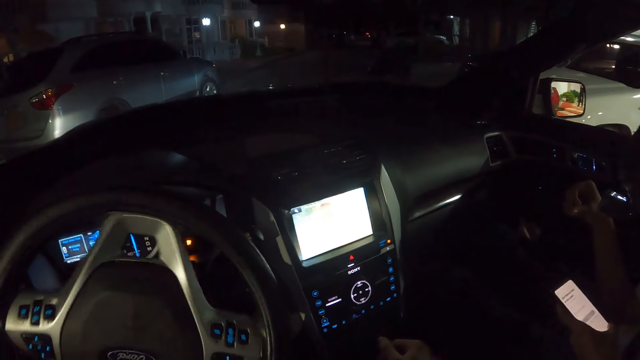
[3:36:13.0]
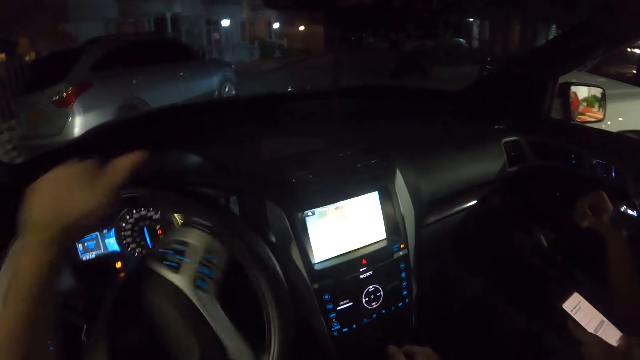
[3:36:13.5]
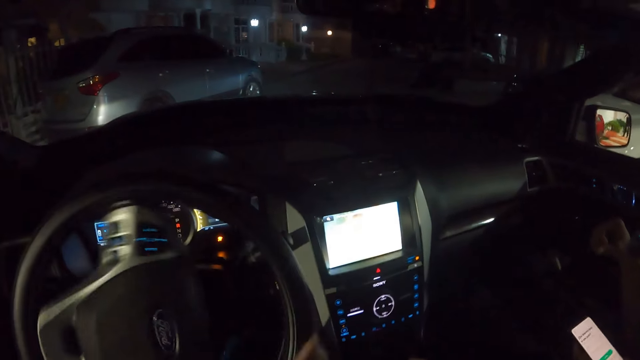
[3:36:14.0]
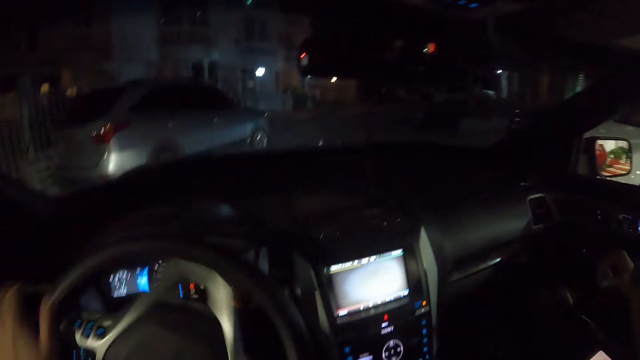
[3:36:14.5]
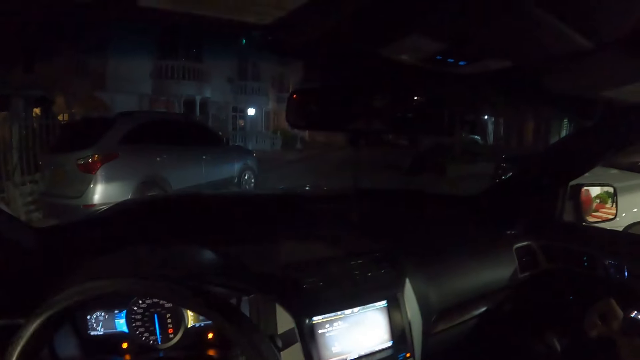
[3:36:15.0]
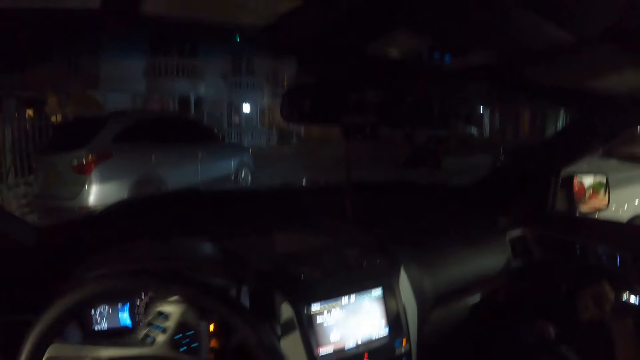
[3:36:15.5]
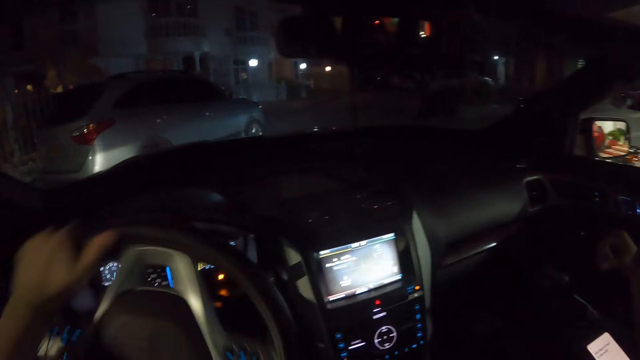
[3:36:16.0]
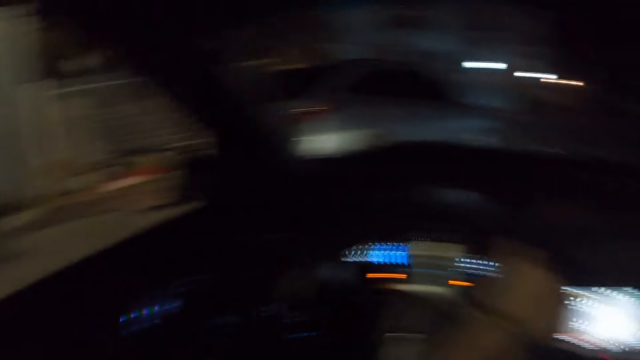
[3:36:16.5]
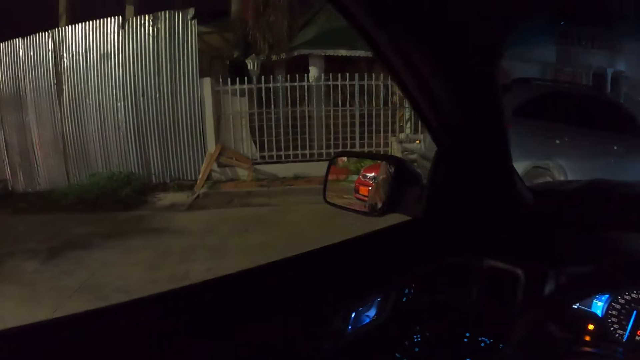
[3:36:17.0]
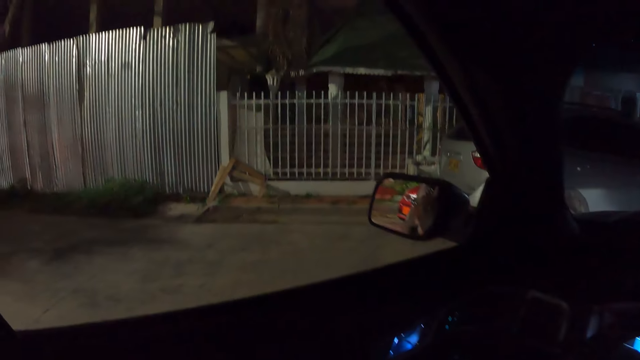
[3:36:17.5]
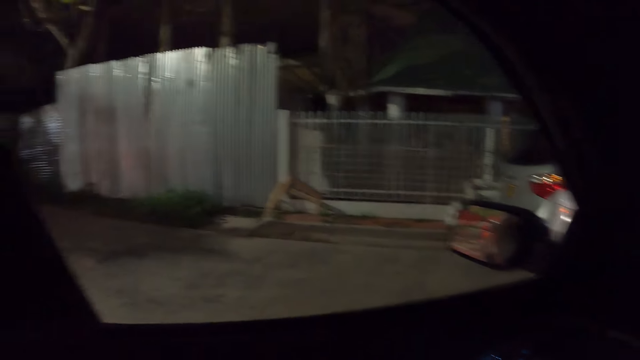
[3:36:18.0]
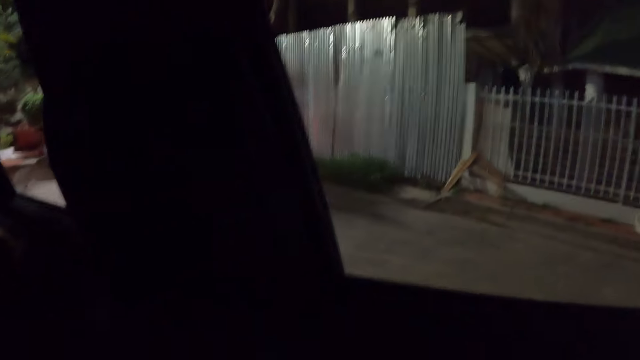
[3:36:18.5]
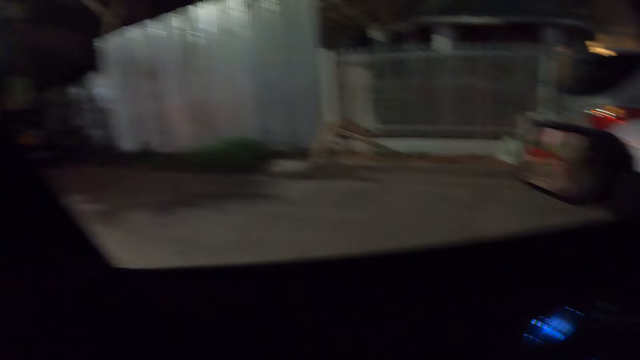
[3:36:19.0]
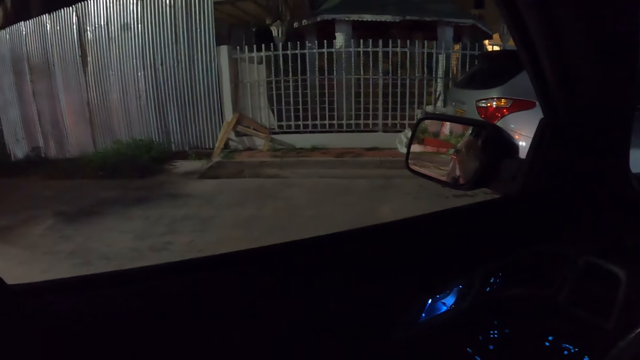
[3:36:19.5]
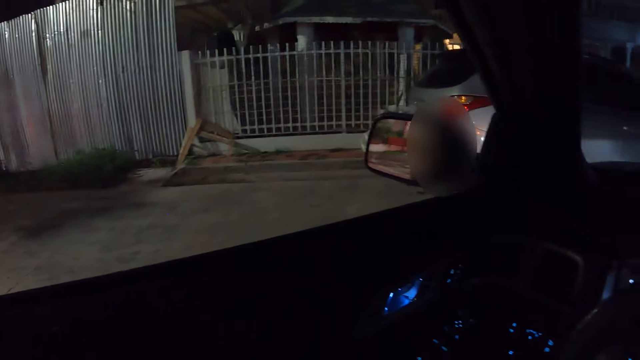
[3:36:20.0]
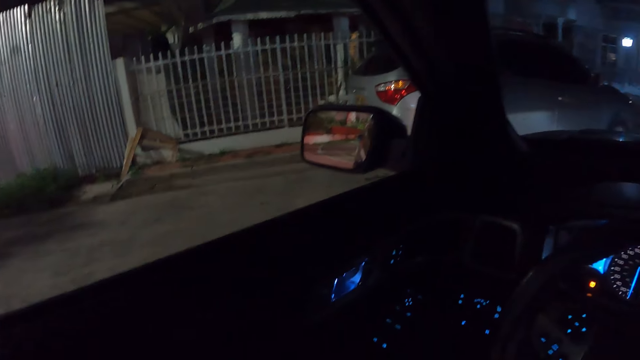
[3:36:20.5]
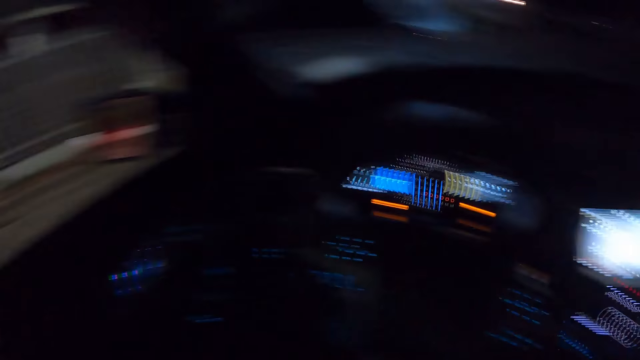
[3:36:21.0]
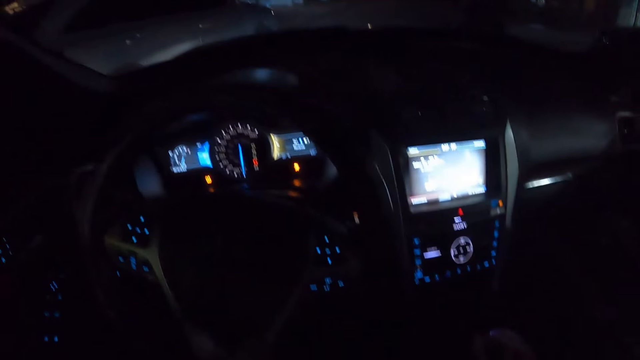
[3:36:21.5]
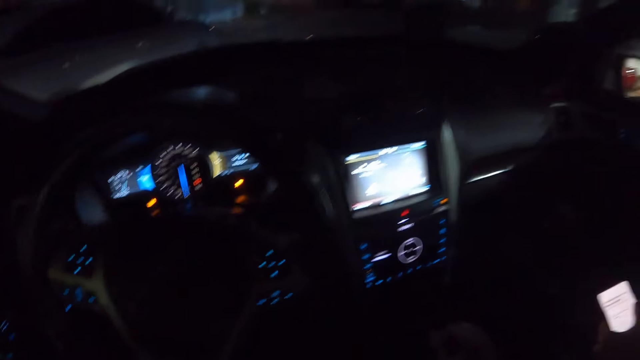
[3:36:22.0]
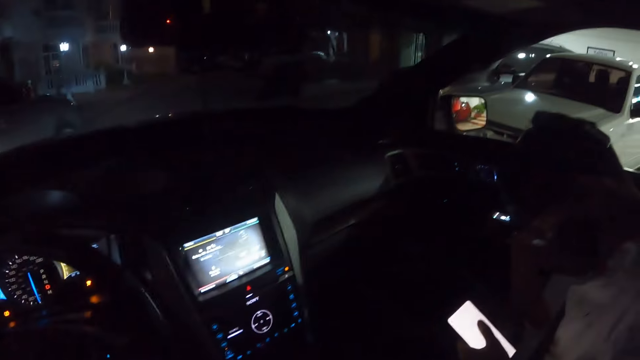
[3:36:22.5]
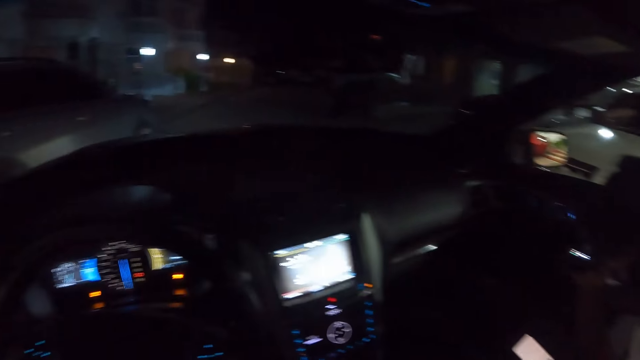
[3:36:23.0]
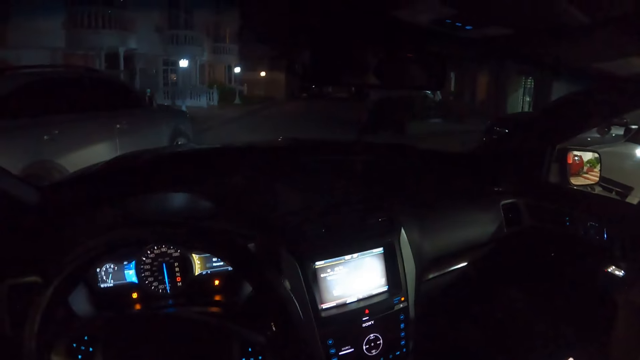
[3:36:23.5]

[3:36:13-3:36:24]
The camera wearer turns the steering wheel with his left hand. He looks outside and looks around.

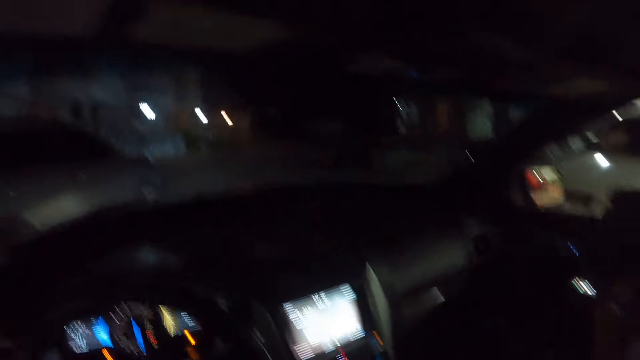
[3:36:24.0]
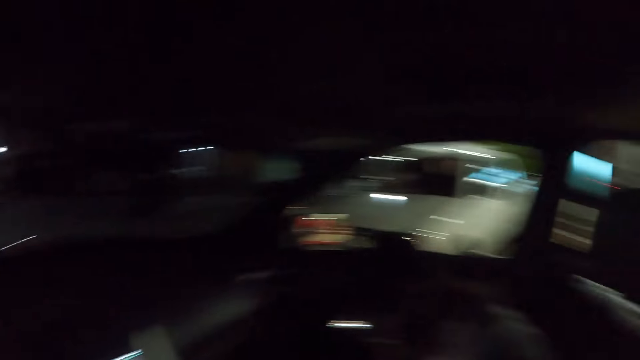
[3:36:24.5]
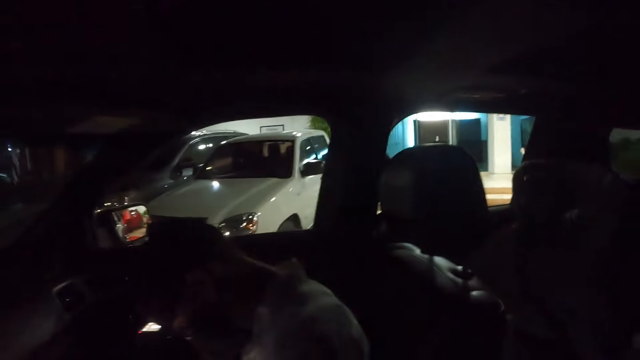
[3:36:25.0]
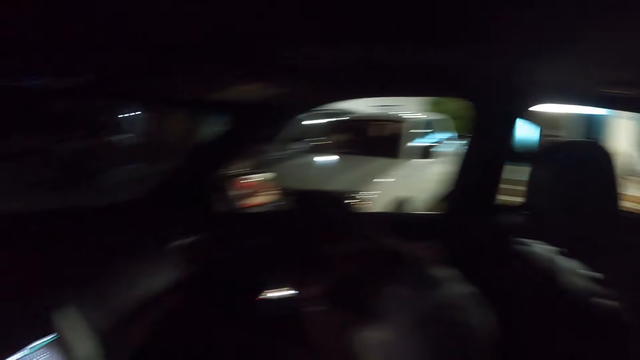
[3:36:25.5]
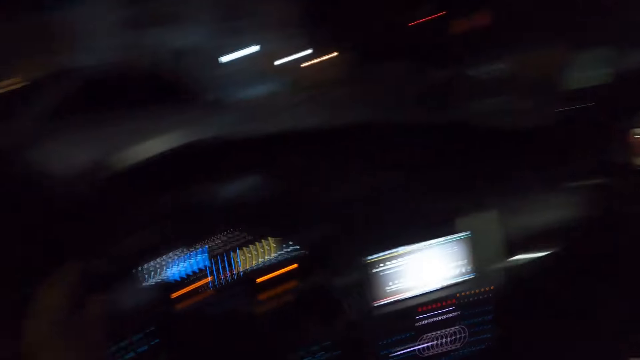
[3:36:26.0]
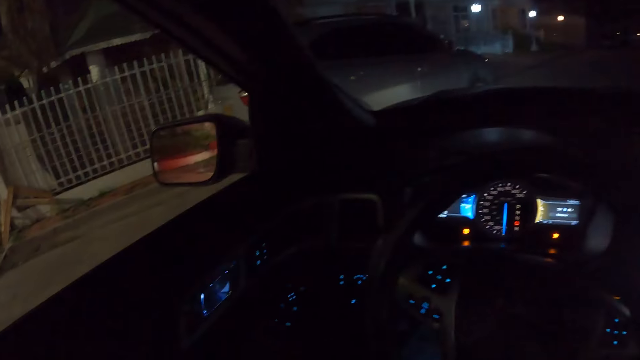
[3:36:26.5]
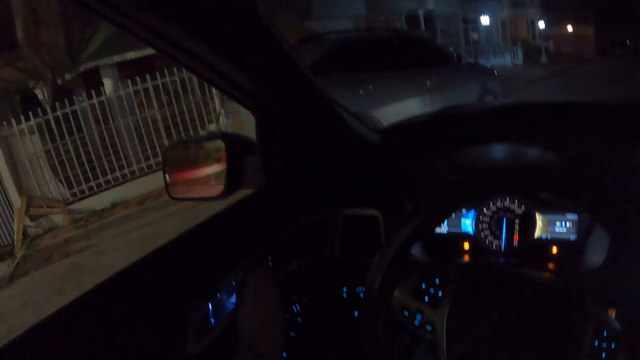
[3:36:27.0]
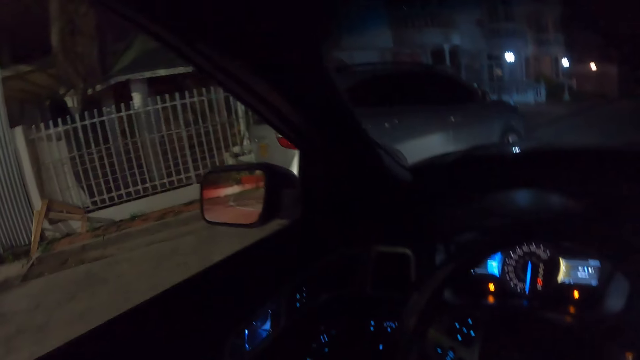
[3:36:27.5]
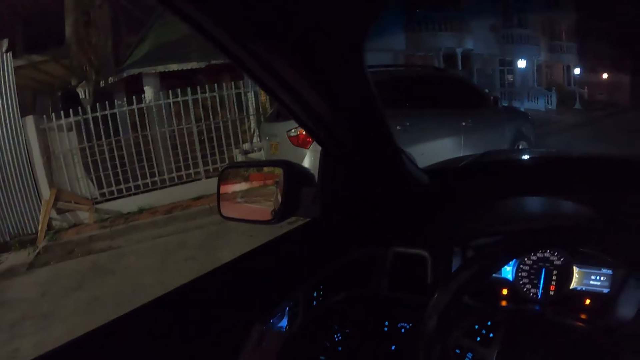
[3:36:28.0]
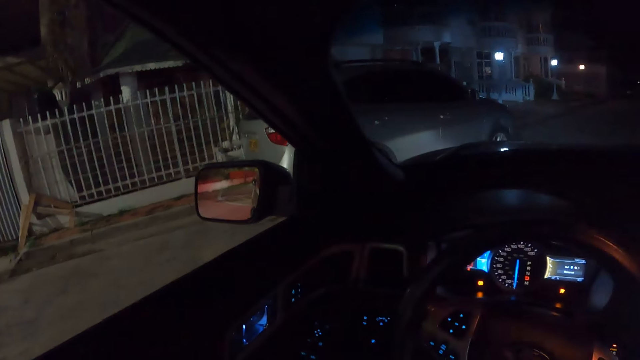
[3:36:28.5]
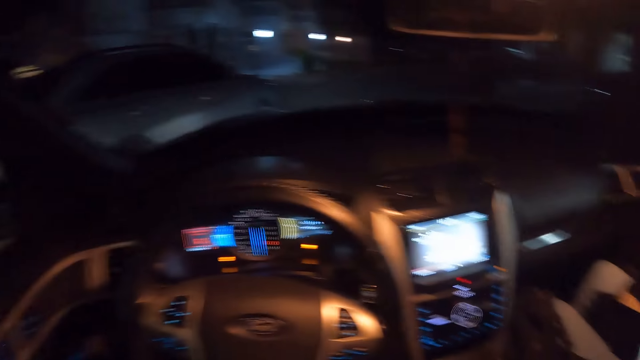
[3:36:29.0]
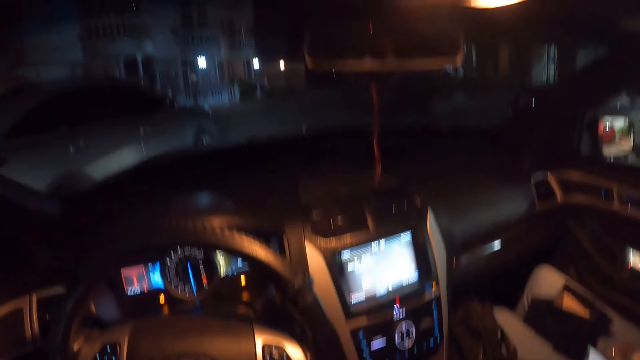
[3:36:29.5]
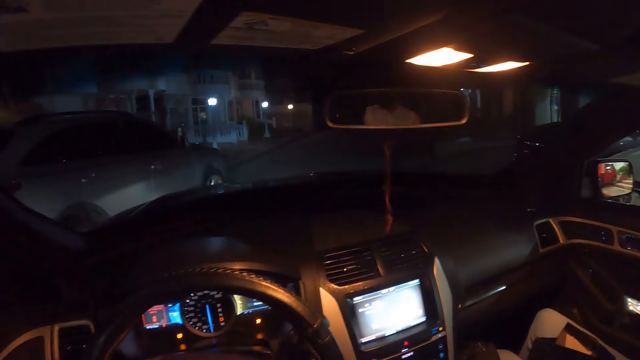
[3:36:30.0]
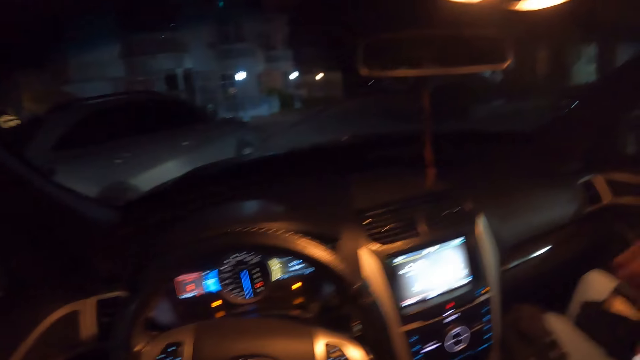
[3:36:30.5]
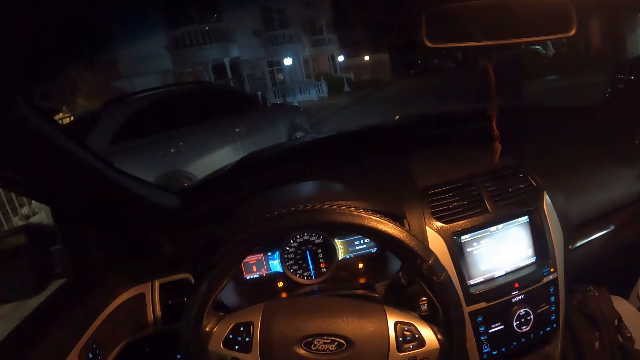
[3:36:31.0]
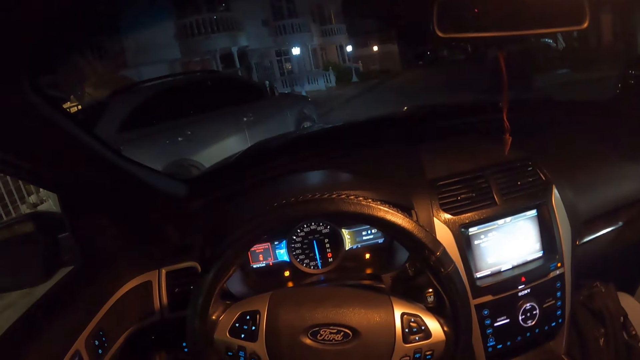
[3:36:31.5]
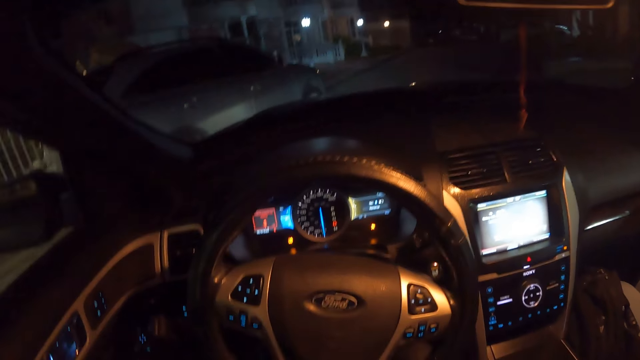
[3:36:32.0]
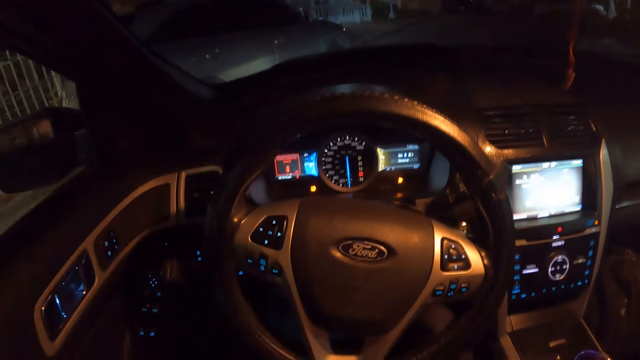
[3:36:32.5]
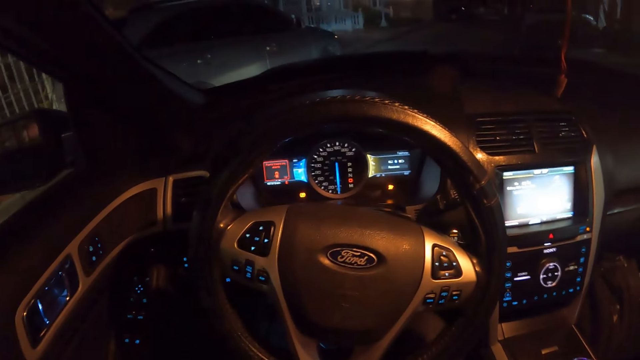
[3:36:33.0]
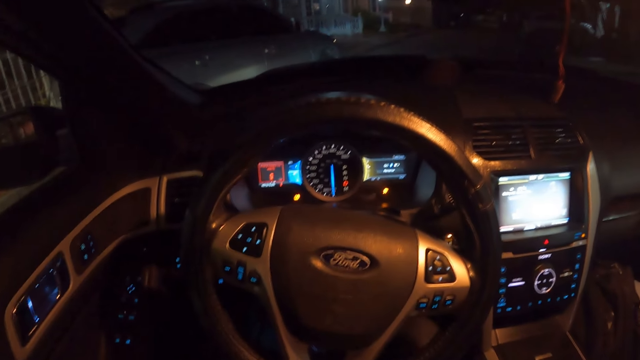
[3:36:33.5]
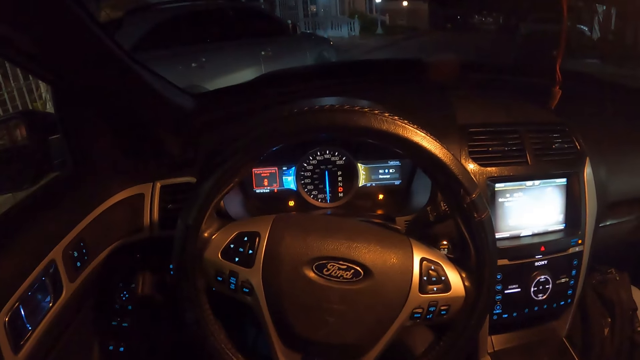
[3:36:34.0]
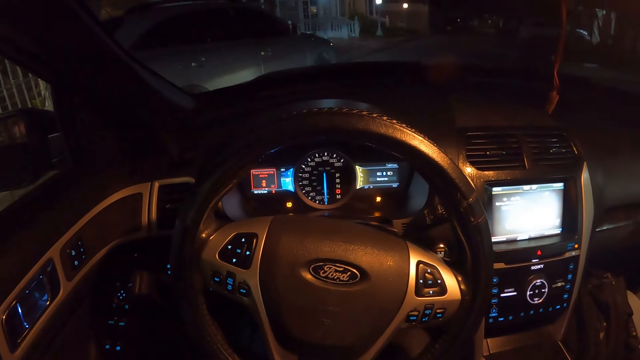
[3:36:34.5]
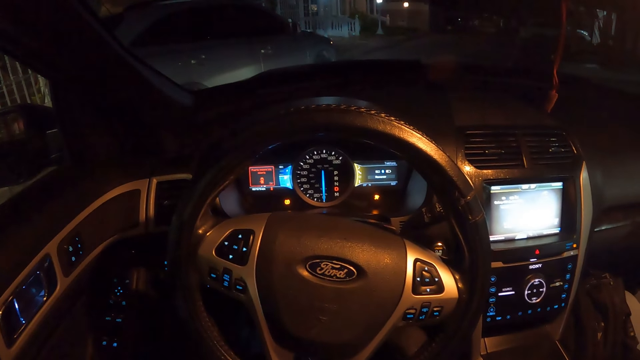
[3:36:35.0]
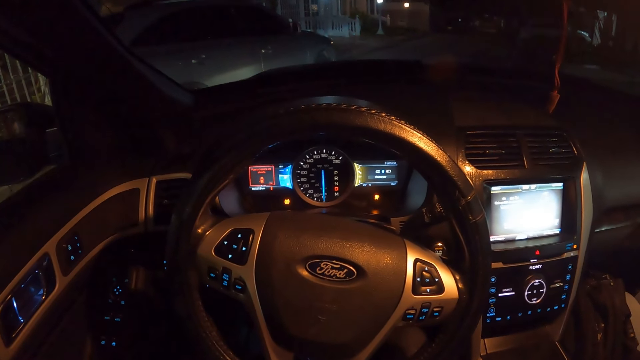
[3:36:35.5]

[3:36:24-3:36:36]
The camera wearer operates a button on the door of the car with his left hand. He puts his hand on his face with his right hand. He looks at the steering wheel.
